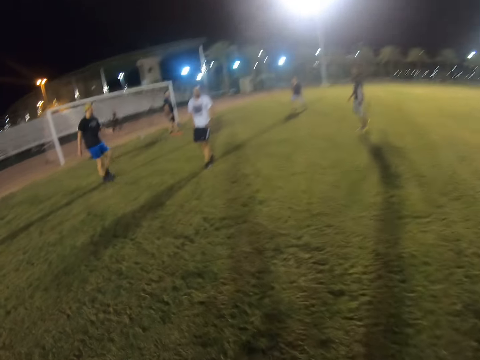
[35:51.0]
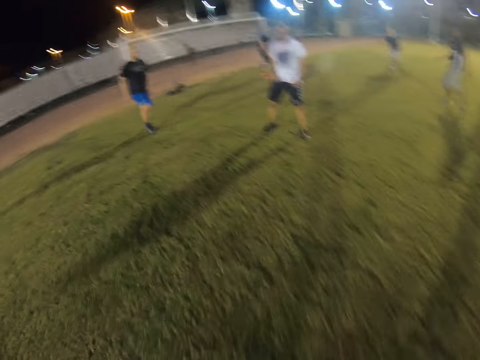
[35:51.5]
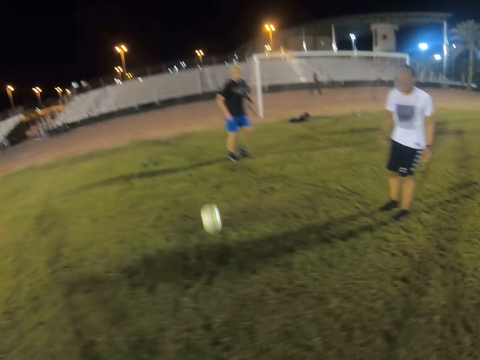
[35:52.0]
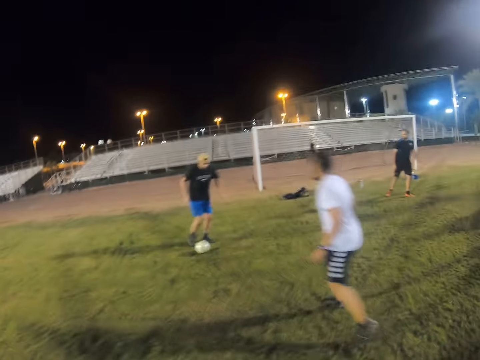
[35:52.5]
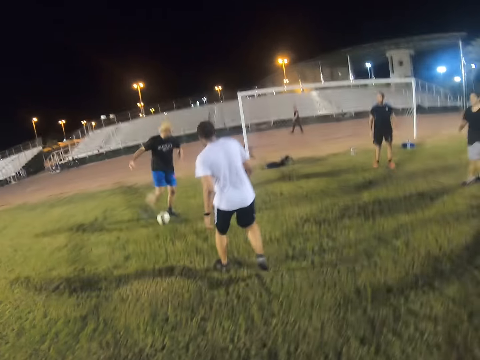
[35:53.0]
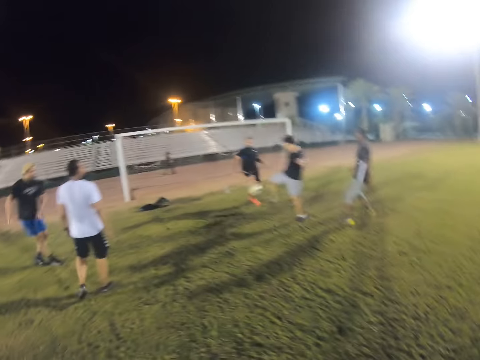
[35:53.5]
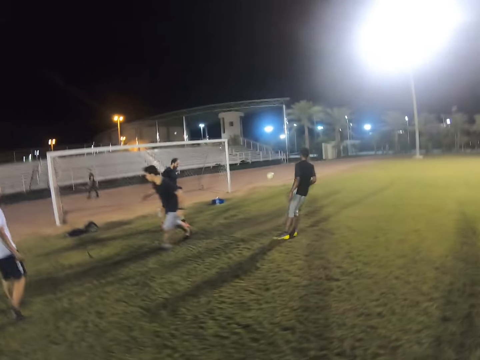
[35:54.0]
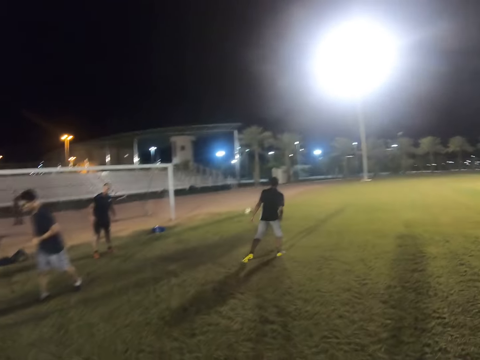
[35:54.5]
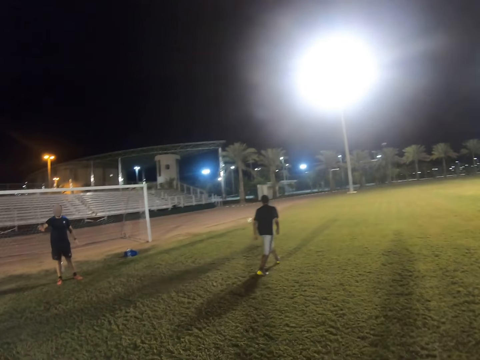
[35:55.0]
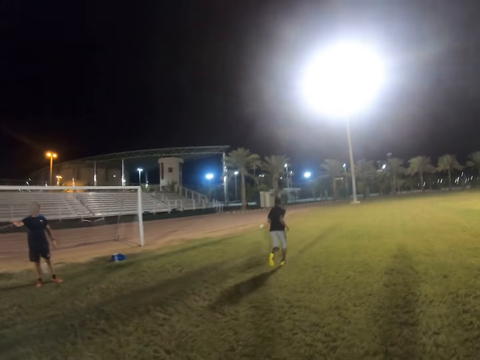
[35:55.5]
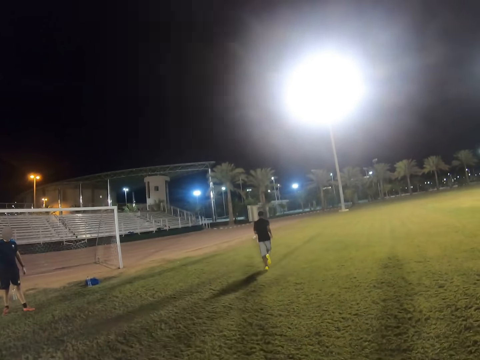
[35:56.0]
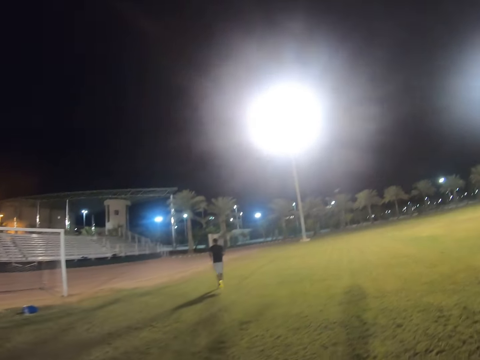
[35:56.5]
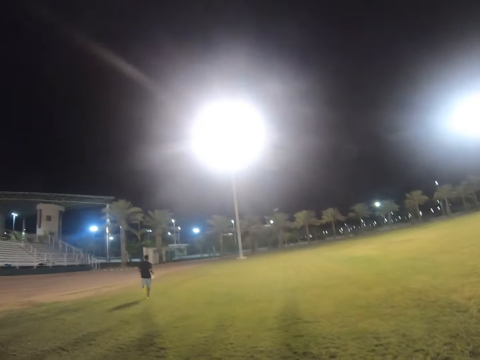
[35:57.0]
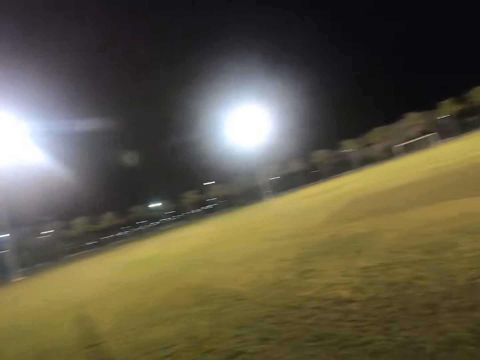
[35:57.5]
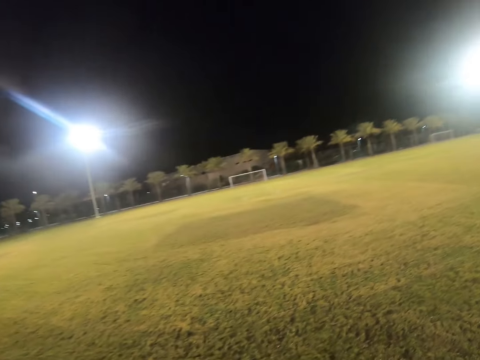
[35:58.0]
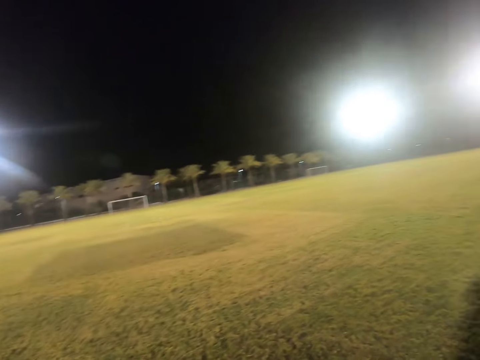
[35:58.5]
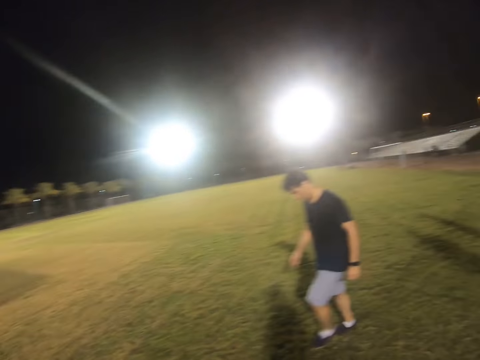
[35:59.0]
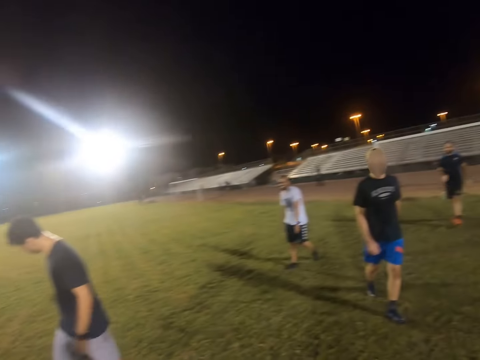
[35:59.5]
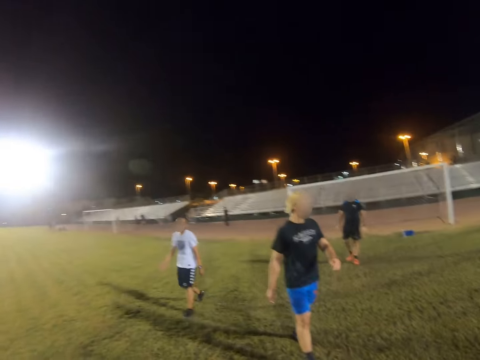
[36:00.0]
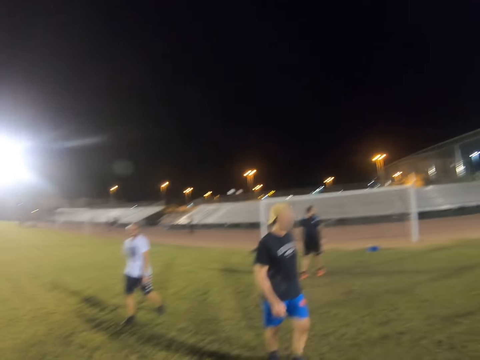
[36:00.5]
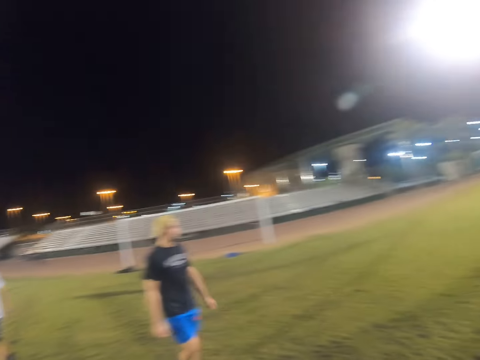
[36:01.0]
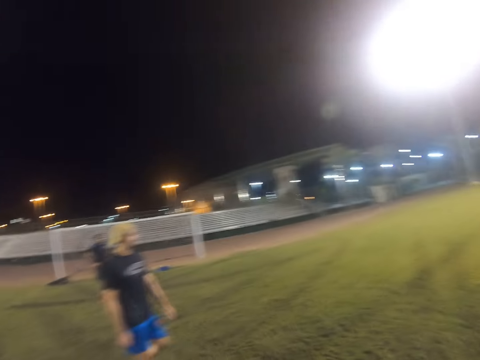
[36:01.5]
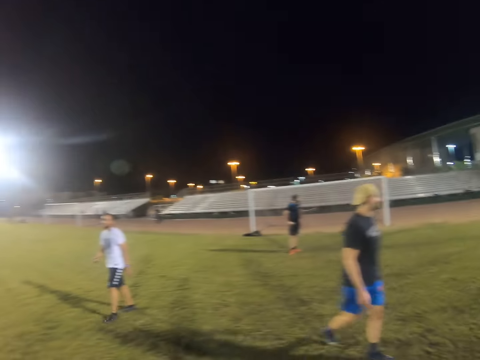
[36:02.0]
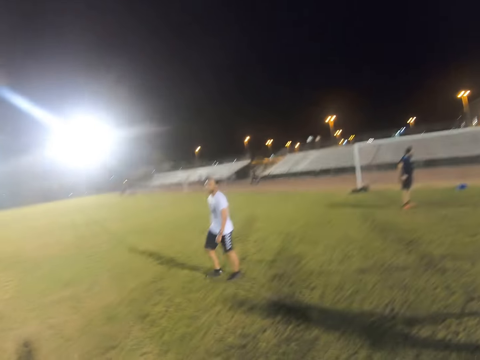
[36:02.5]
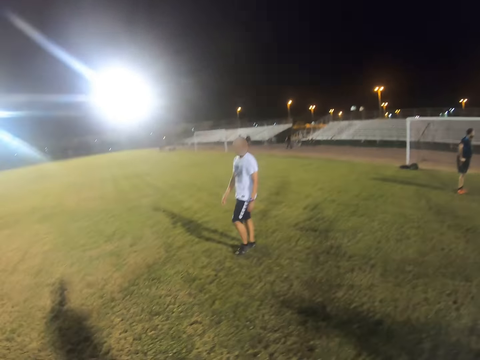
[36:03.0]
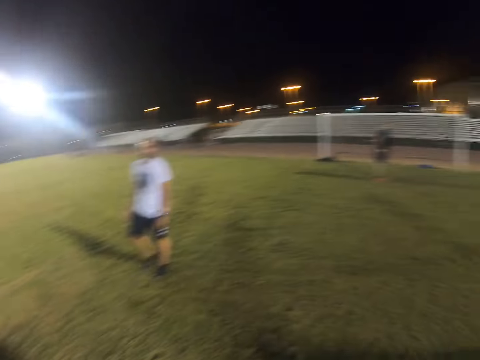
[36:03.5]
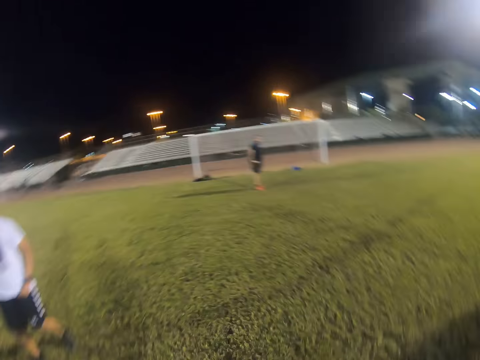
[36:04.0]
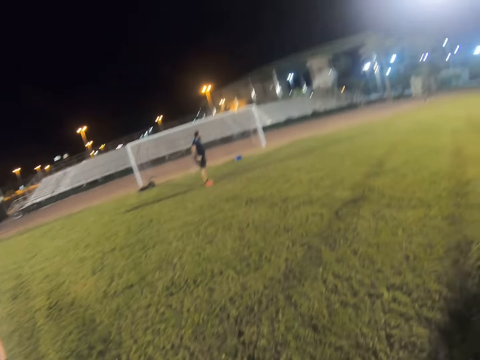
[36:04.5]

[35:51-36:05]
The camera wearer hits the ball. A man hits the ball. Another man hits the ball. A third man runs after the ball.

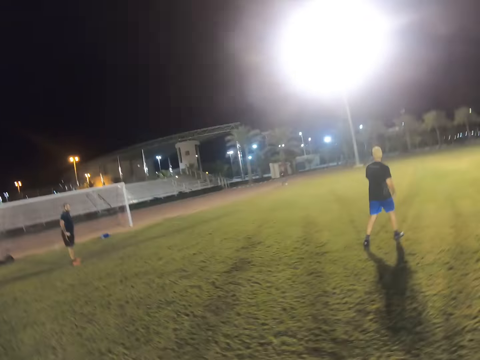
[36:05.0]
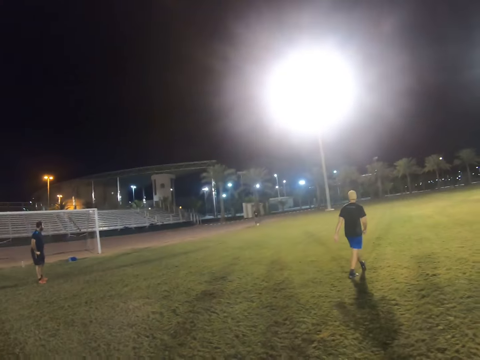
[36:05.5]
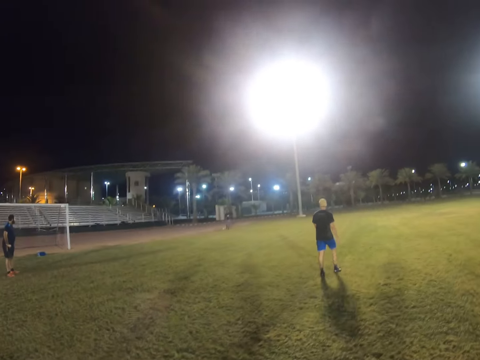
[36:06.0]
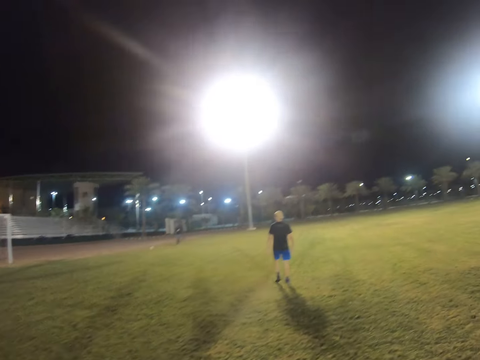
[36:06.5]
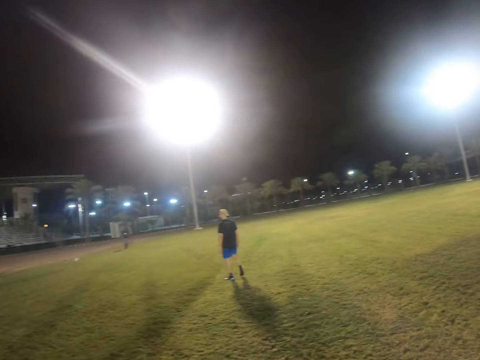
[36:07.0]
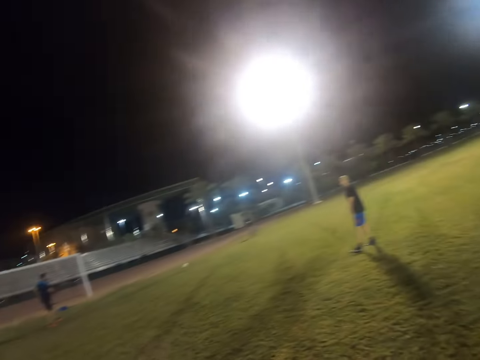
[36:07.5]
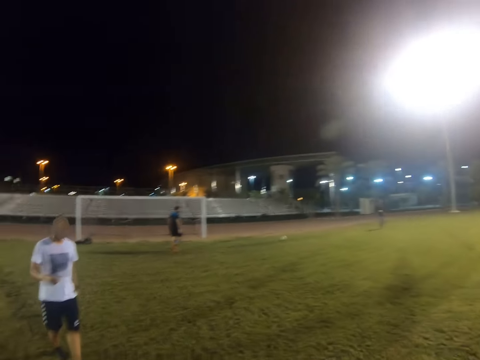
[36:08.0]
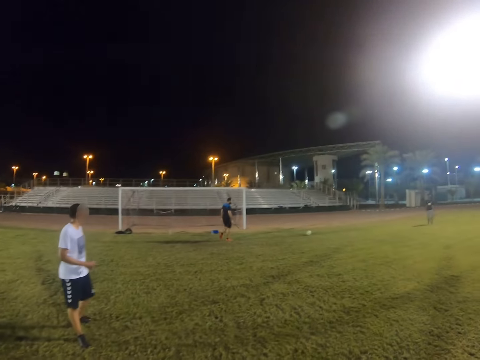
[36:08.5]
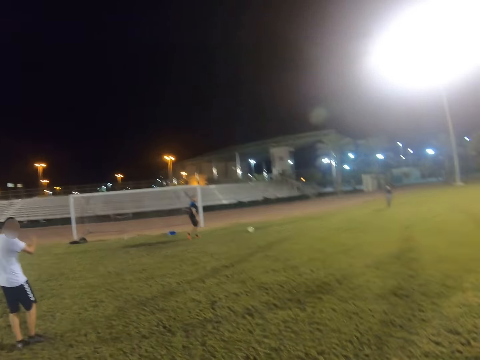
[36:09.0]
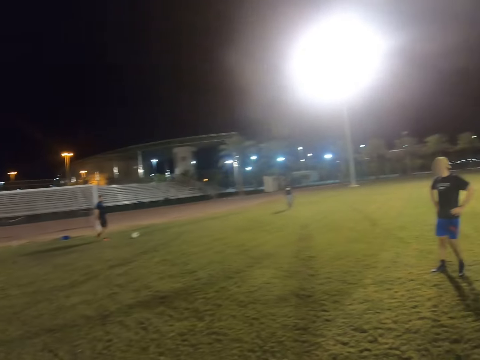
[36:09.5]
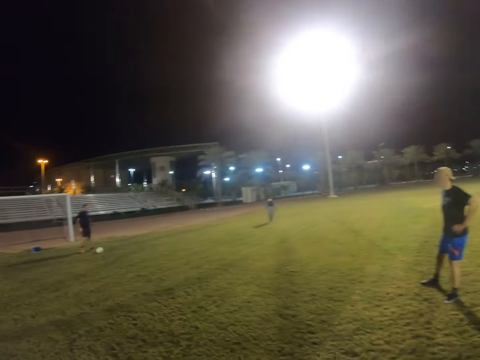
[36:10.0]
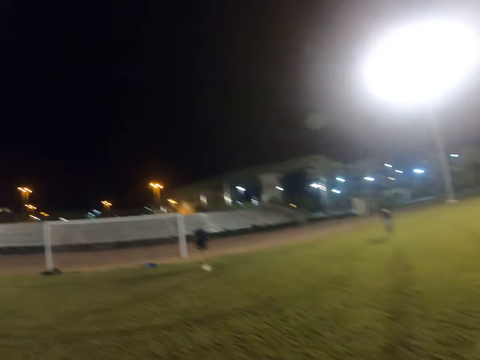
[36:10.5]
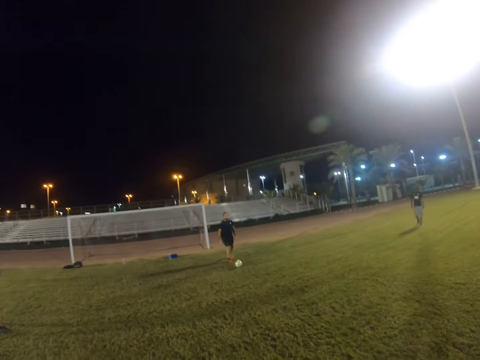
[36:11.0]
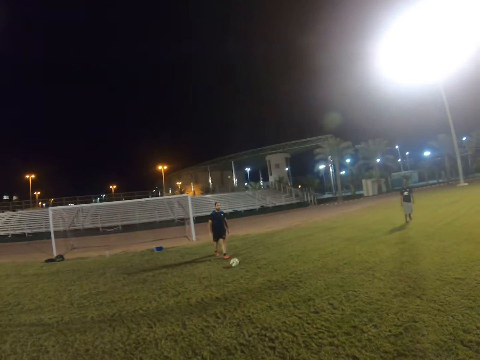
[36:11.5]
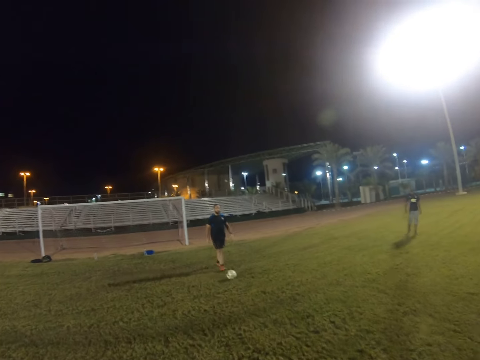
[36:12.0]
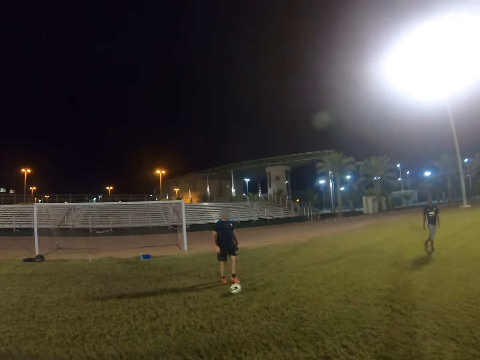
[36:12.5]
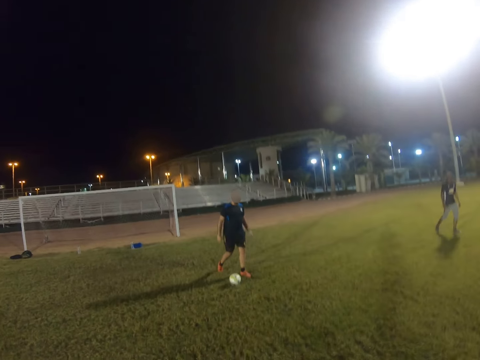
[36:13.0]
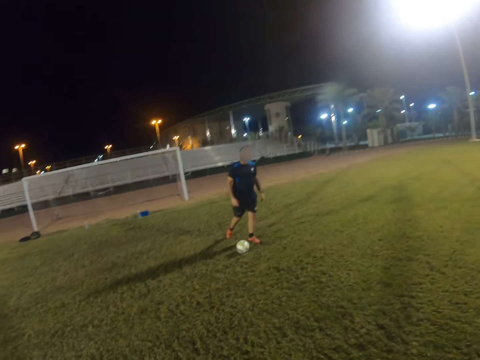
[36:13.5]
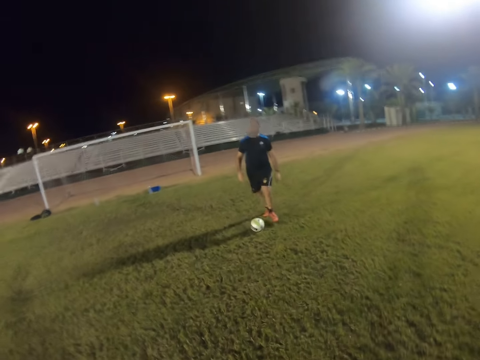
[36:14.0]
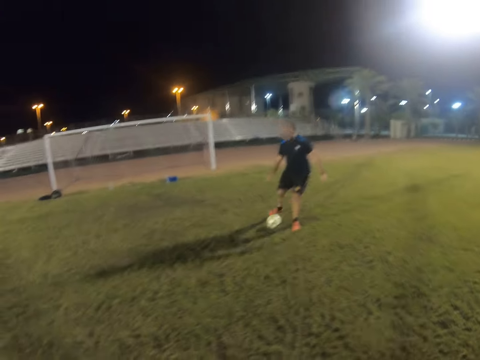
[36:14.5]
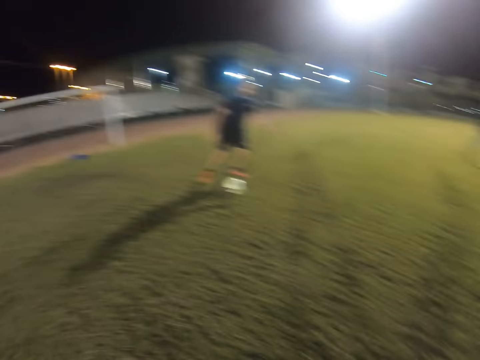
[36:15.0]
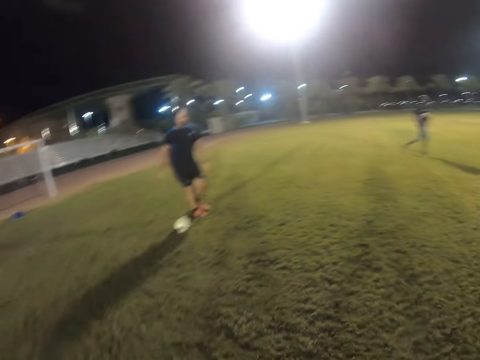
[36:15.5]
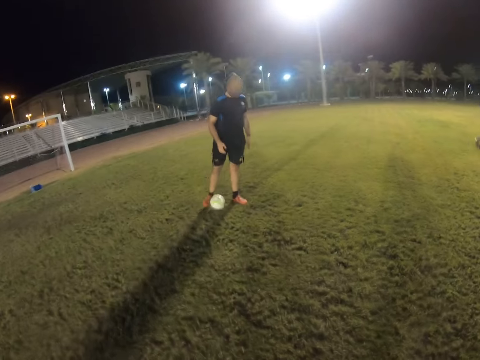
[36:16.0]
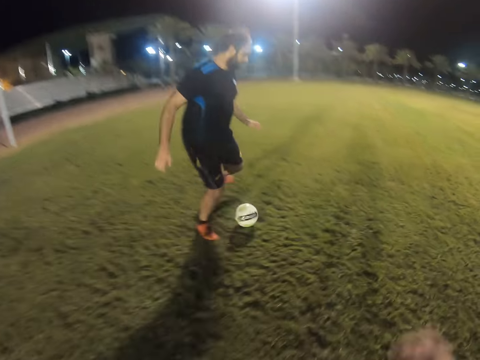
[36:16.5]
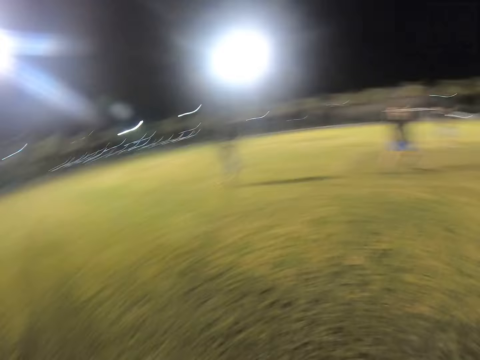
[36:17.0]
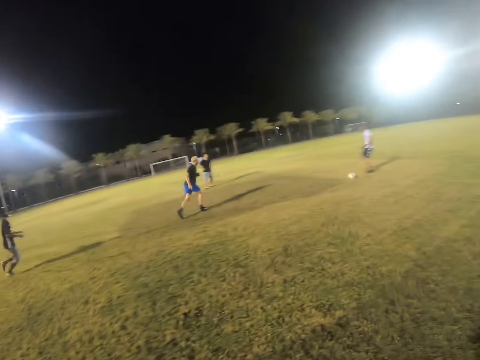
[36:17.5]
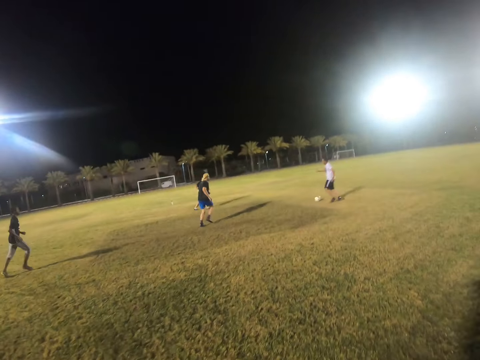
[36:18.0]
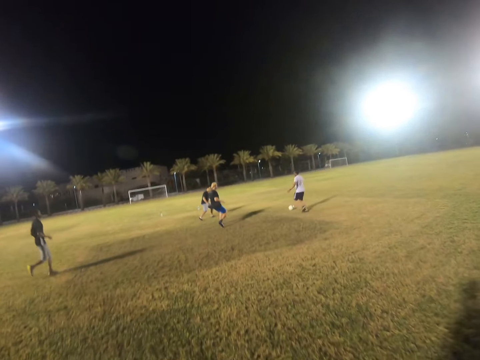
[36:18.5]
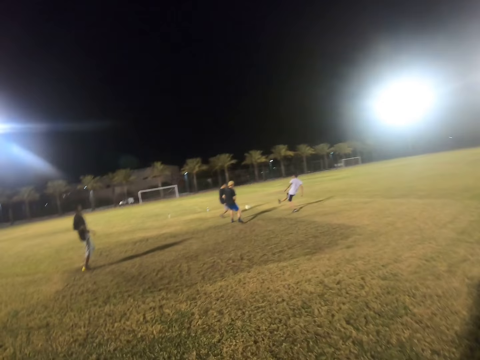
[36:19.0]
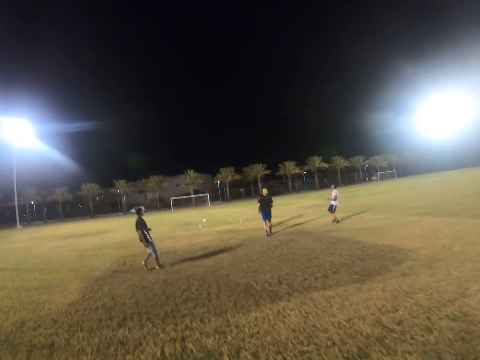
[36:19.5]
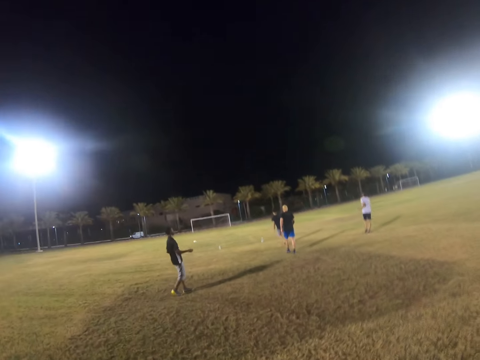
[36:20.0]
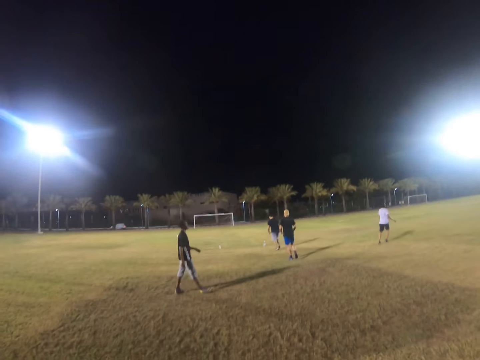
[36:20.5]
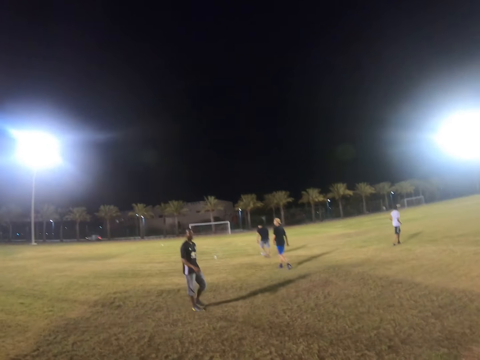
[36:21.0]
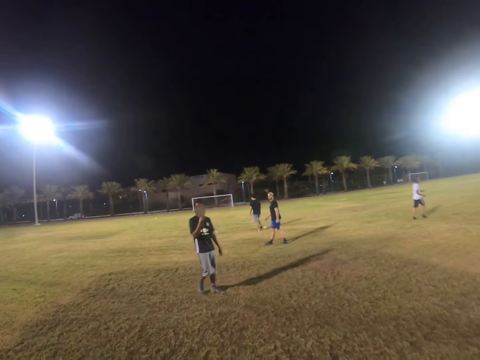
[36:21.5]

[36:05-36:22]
A man hits the ball. The camera wearer goes after the ball. They walk on the field.
